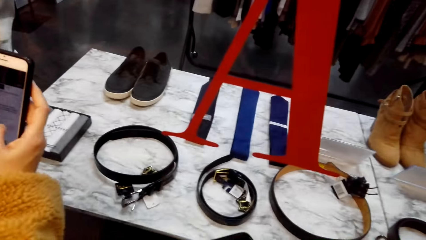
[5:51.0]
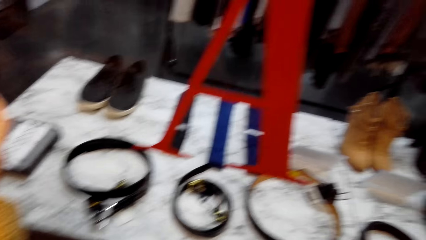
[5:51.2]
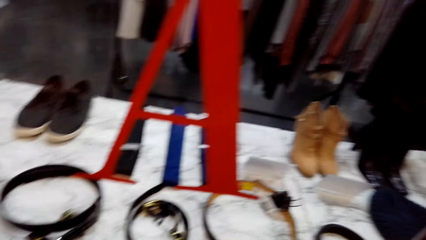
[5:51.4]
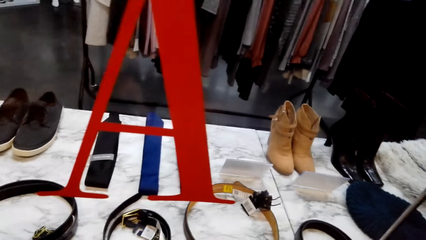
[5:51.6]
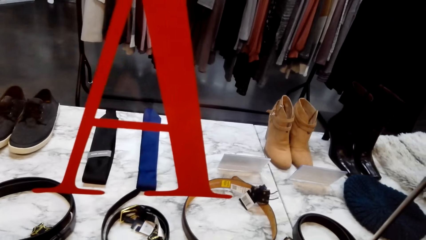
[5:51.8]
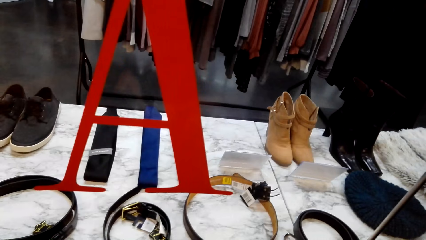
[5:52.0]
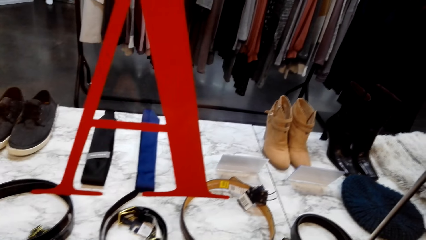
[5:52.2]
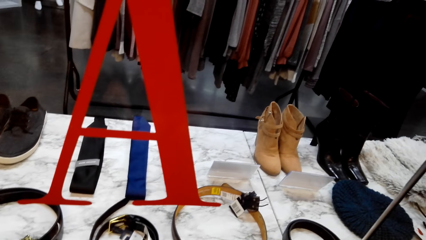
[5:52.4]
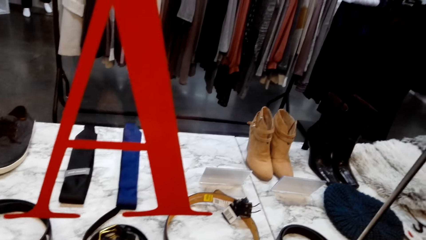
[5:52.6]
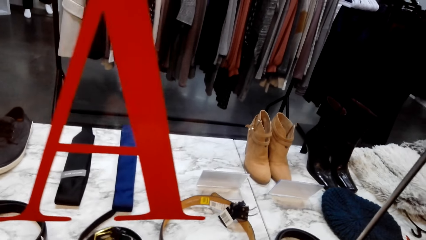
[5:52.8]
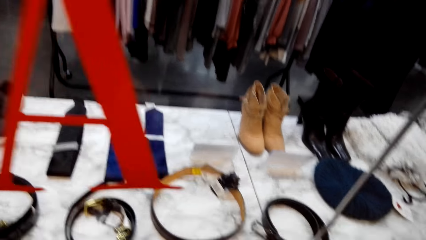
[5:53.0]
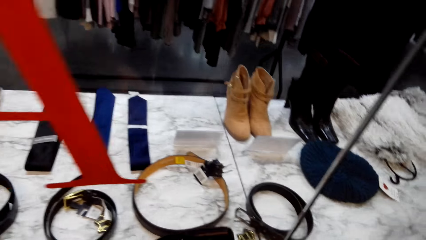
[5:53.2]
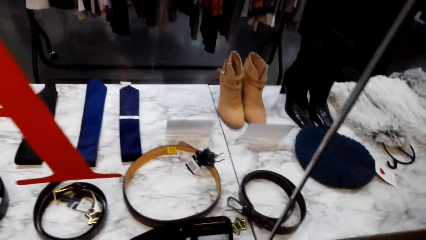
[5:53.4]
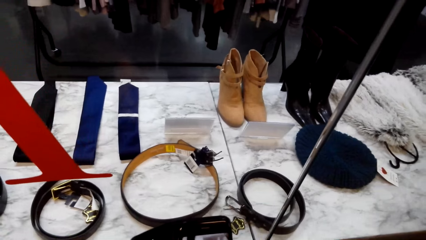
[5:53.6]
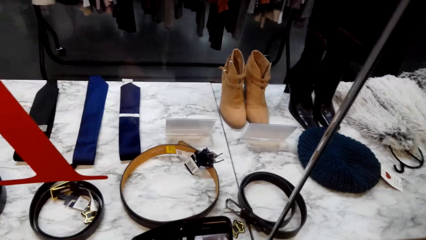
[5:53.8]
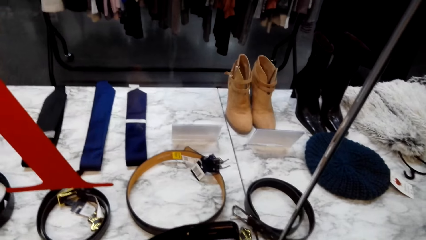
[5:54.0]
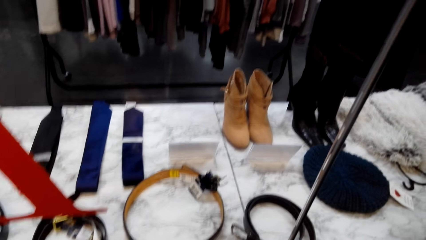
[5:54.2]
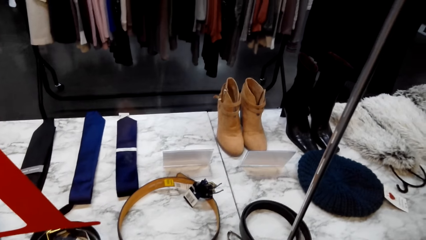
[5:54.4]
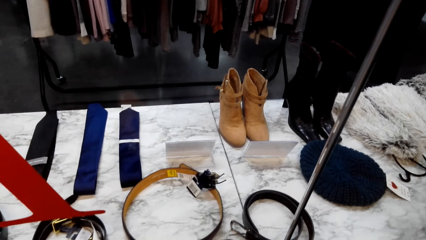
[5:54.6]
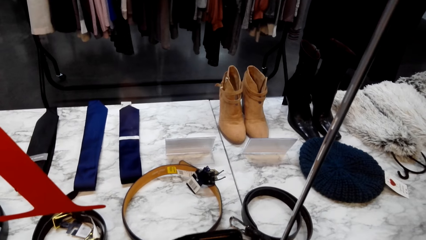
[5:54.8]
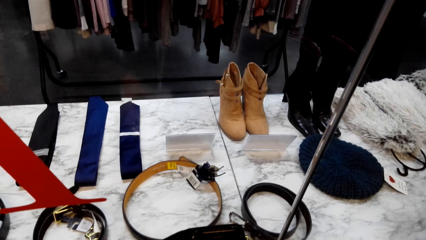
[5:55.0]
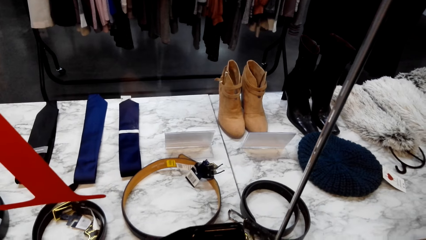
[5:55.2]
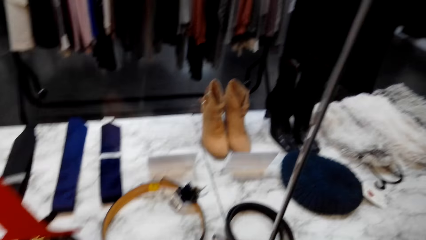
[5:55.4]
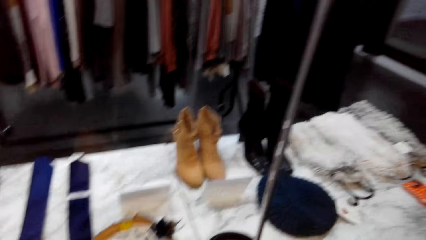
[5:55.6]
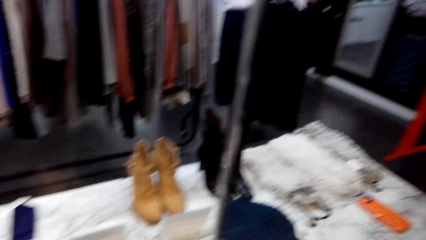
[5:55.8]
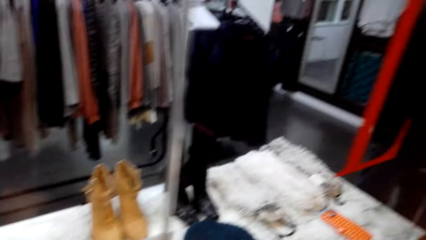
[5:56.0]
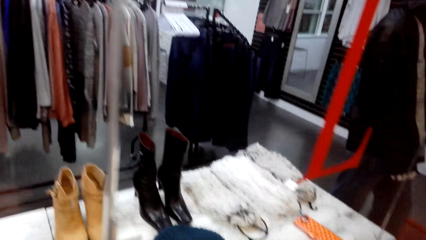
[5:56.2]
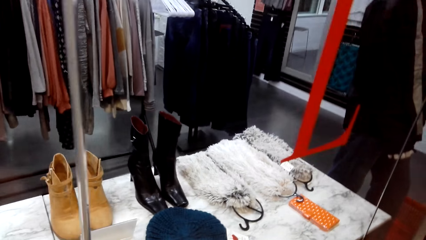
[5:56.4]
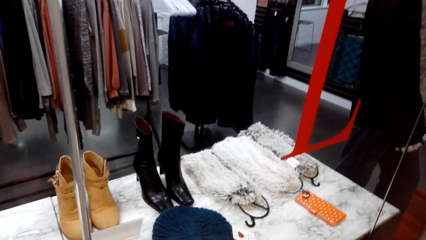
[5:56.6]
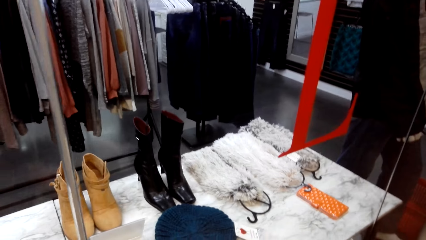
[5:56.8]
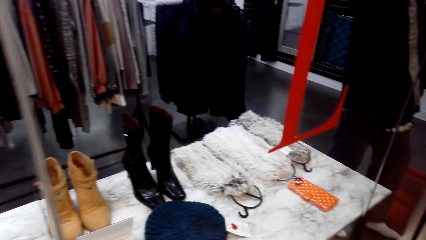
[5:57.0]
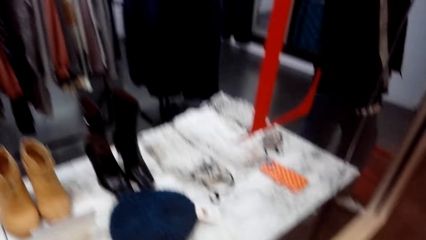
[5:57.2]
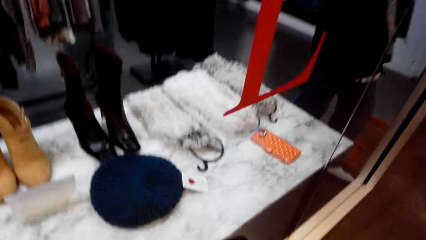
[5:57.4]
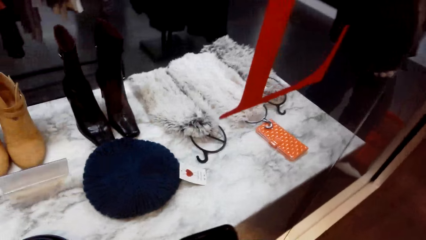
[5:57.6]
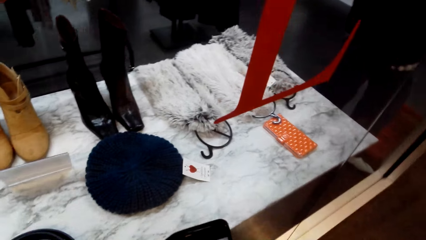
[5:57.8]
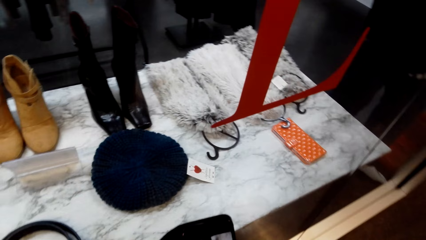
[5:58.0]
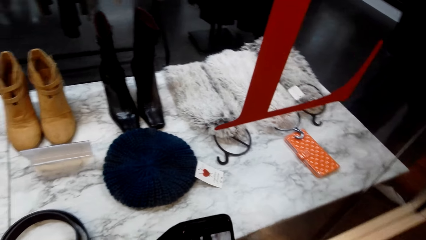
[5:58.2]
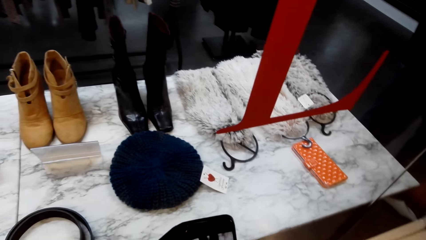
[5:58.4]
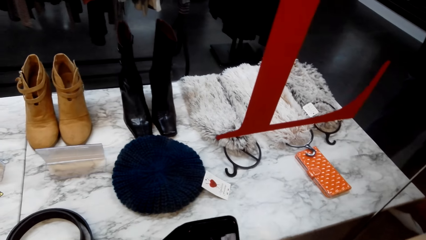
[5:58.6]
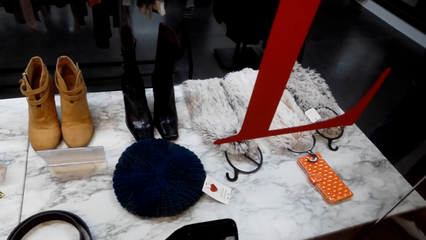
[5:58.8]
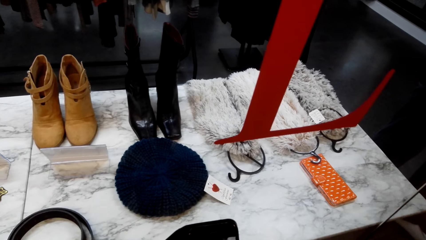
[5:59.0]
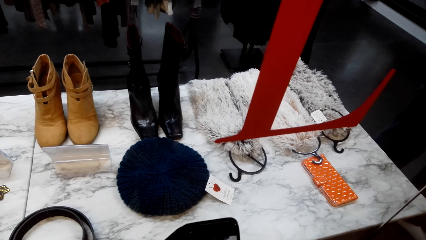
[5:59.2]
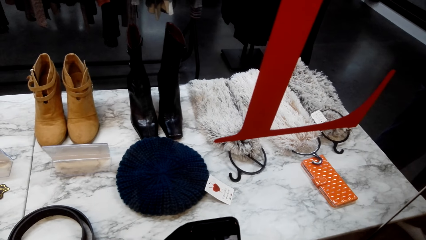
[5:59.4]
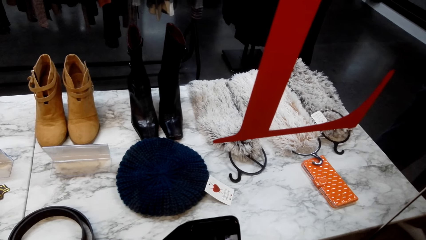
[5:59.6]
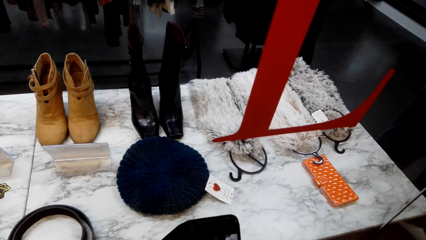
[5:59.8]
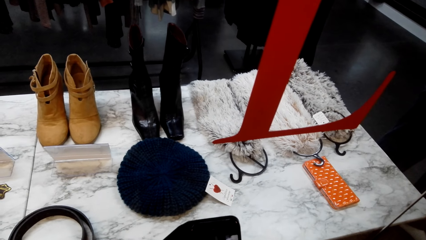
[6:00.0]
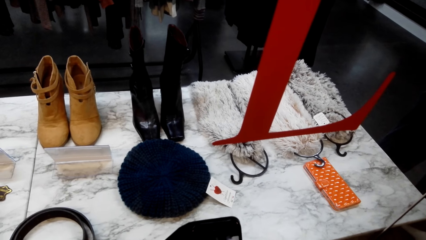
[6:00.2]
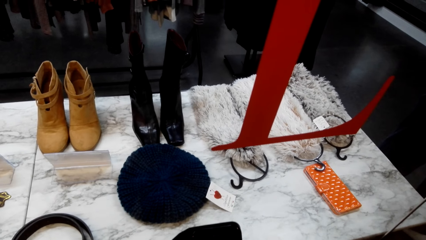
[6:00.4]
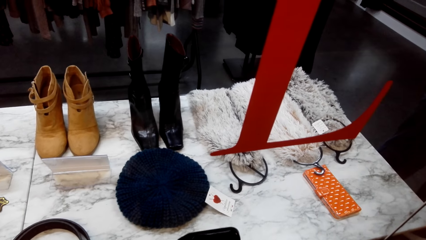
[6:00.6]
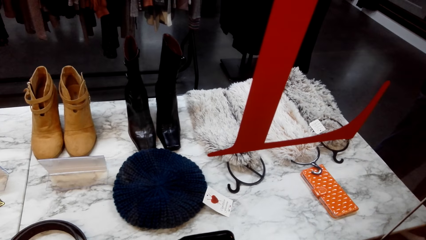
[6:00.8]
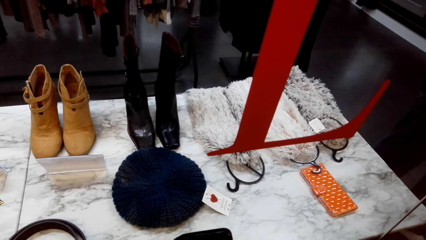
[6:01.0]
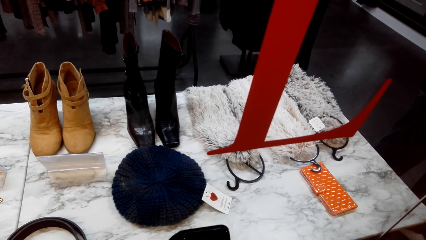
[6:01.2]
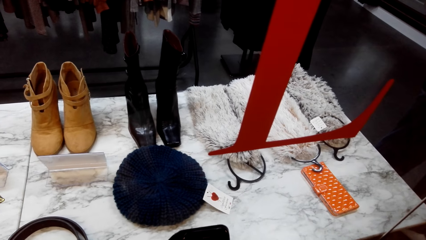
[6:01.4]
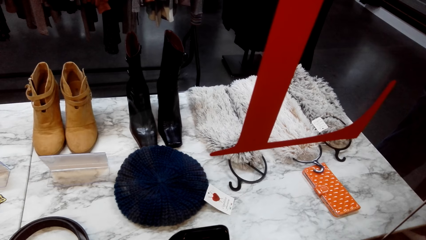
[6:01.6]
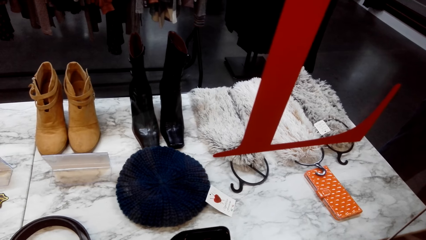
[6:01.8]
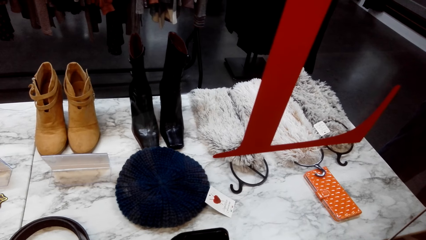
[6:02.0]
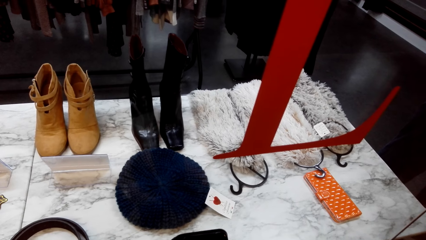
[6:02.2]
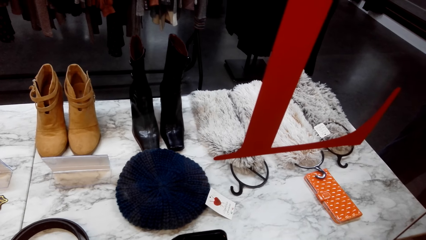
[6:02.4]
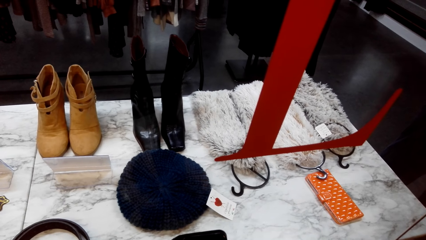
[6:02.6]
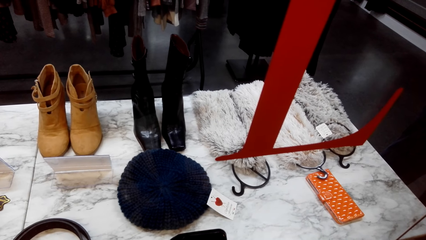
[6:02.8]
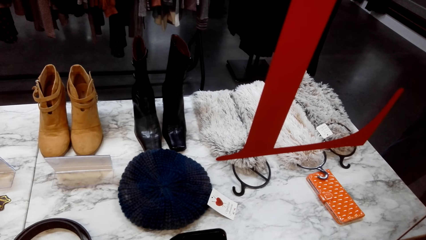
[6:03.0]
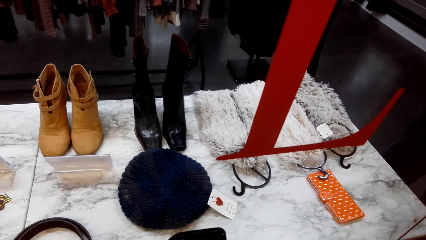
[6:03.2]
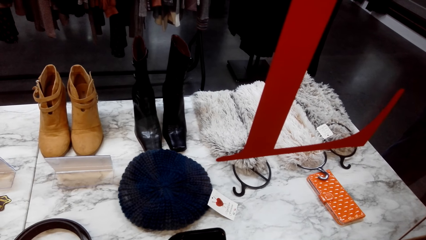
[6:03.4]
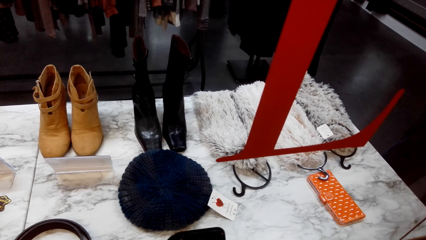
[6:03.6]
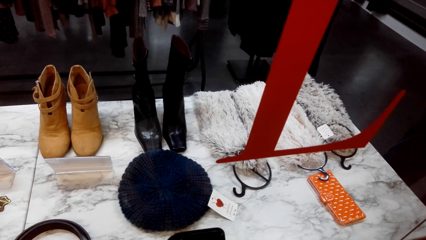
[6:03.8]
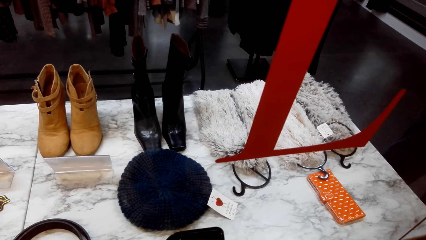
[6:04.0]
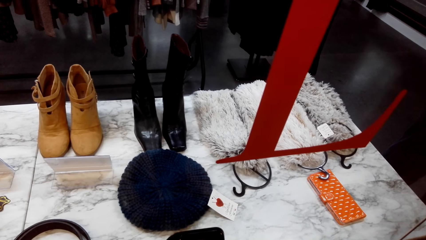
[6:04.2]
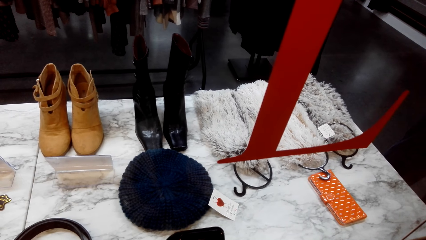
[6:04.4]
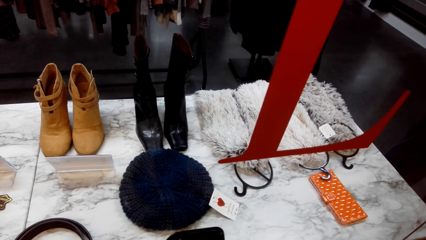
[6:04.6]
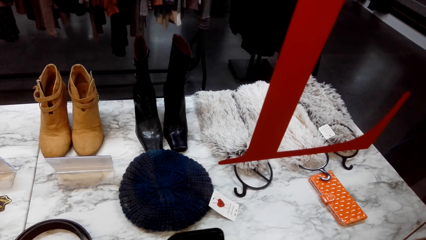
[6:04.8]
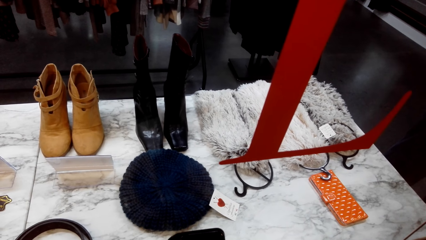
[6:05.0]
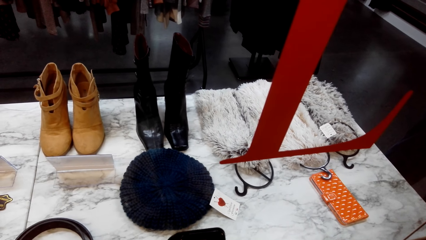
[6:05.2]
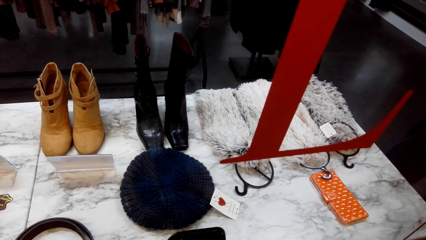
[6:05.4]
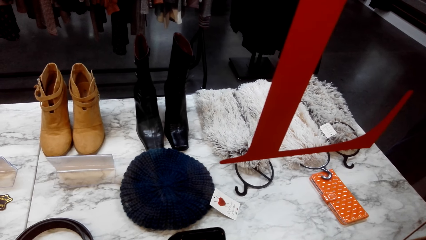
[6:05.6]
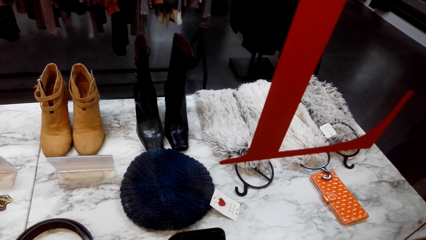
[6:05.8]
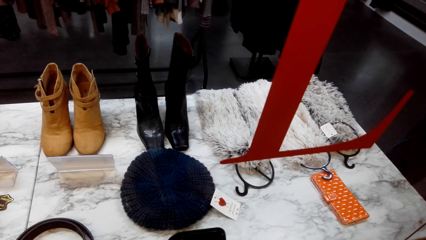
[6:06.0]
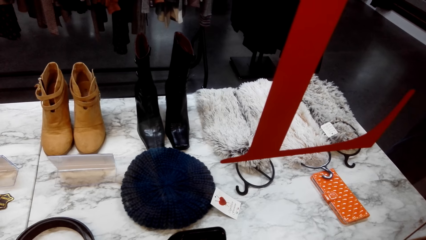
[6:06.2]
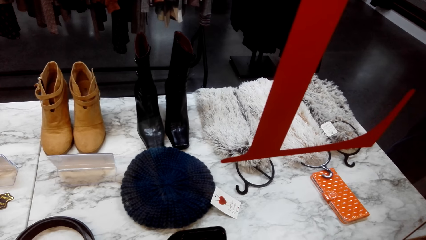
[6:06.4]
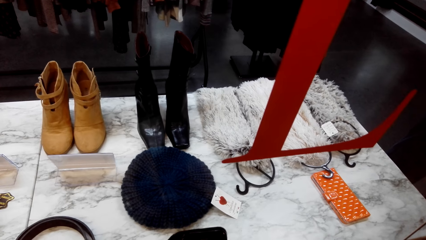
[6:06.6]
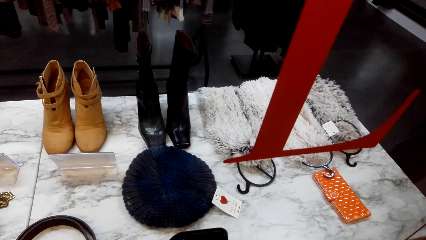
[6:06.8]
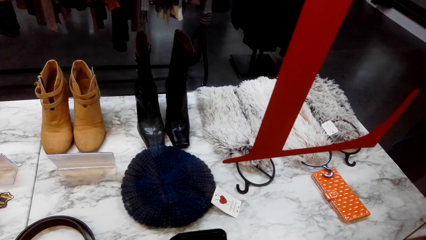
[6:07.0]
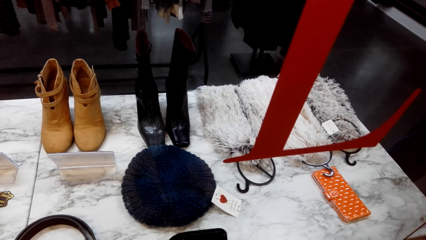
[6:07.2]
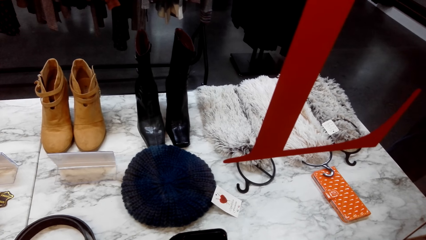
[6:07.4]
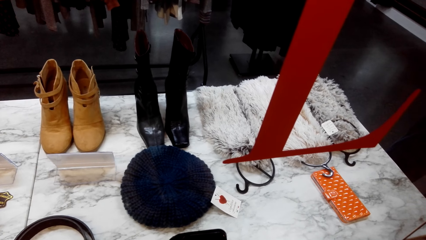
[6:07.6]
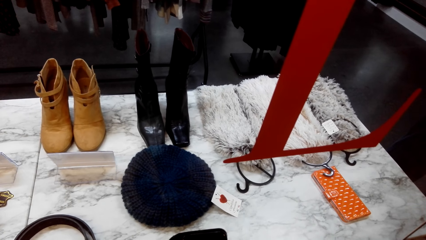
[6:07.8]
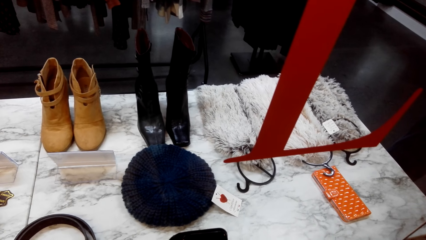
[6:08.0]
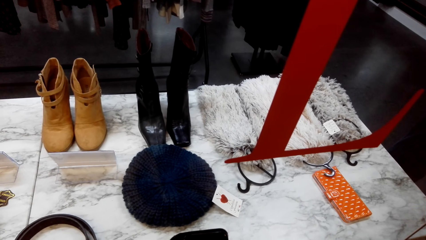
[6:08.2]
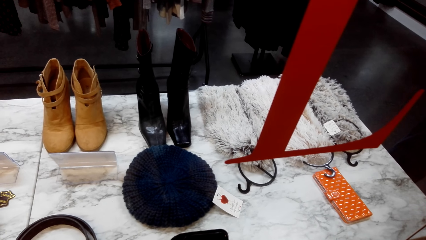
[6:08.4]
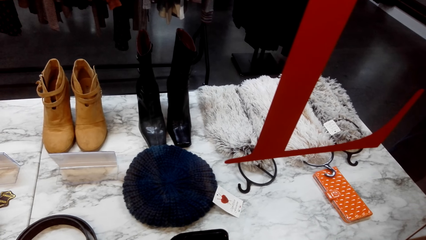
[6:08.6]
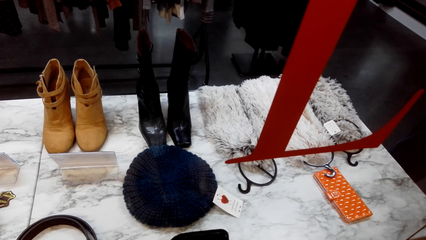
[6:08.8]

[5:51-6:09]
The camera wearer looks around. They talk with someone. They hold a phone.
